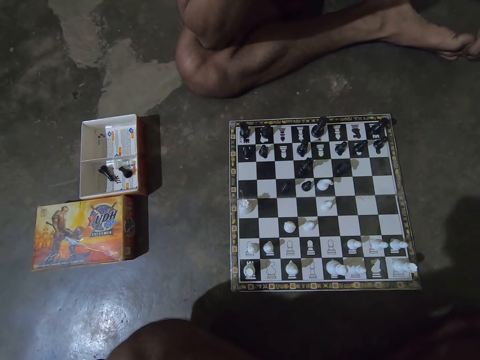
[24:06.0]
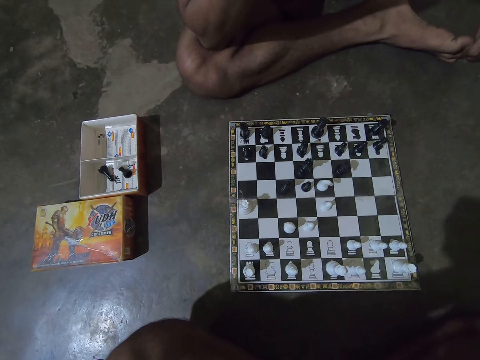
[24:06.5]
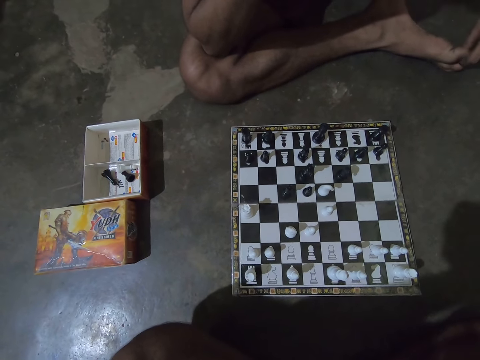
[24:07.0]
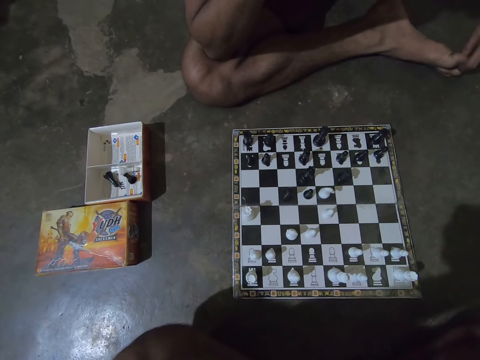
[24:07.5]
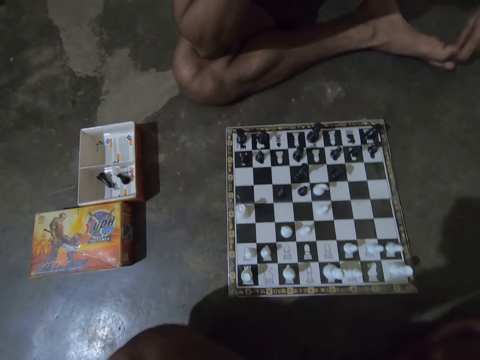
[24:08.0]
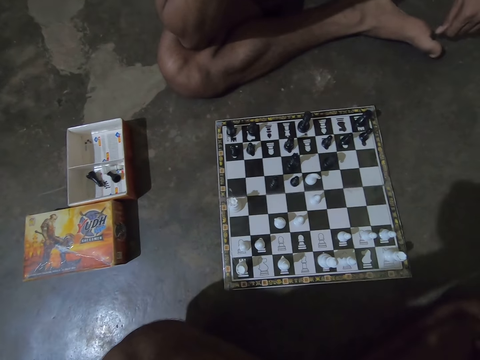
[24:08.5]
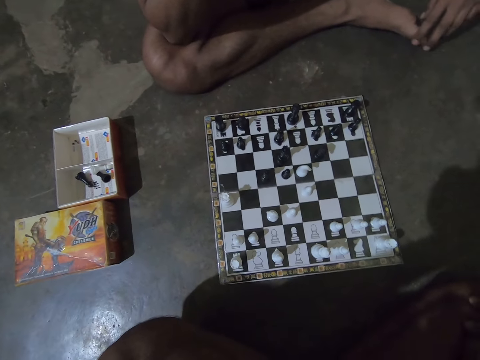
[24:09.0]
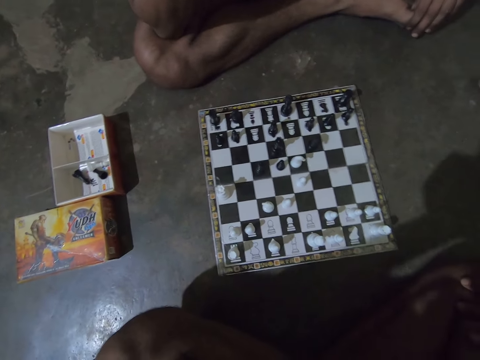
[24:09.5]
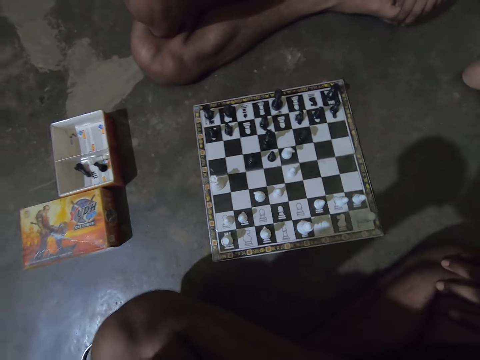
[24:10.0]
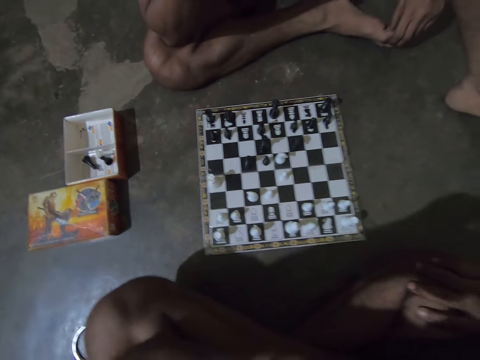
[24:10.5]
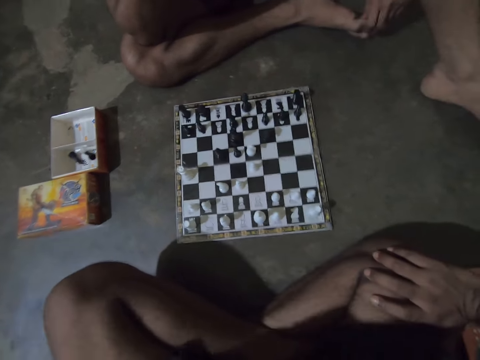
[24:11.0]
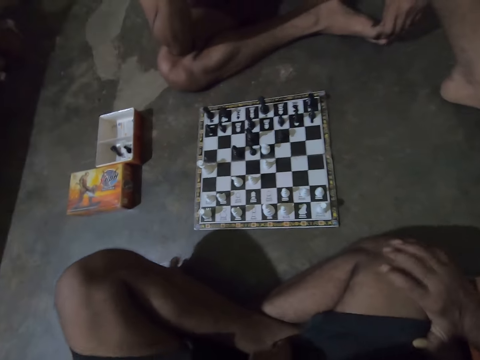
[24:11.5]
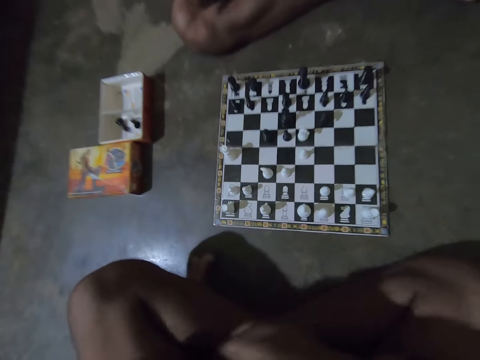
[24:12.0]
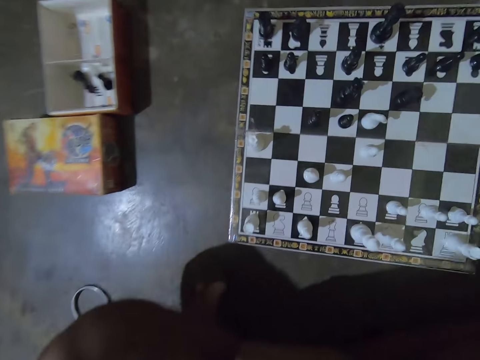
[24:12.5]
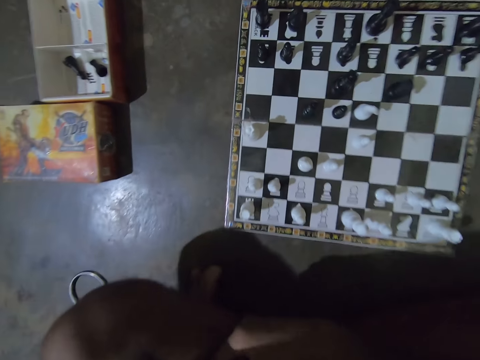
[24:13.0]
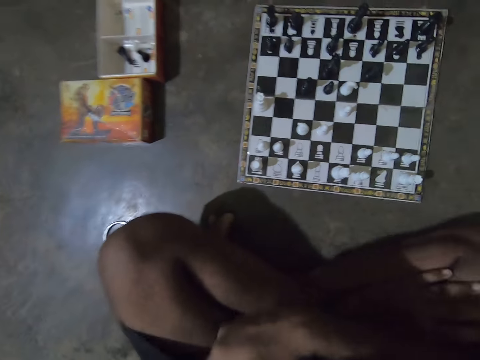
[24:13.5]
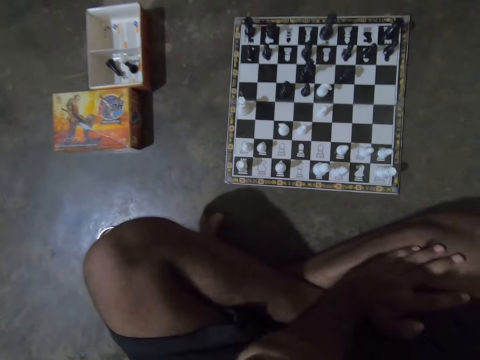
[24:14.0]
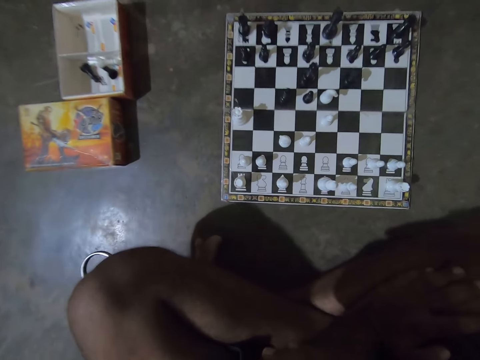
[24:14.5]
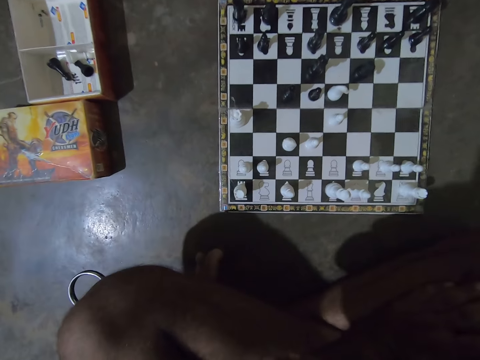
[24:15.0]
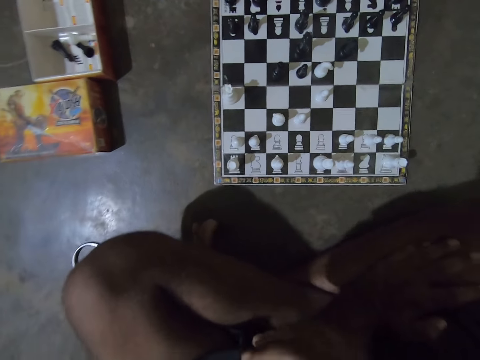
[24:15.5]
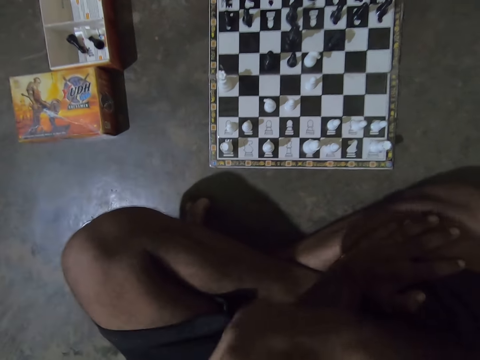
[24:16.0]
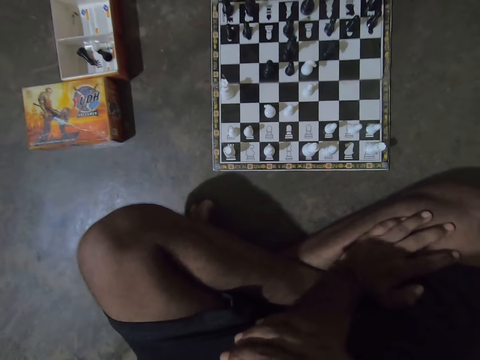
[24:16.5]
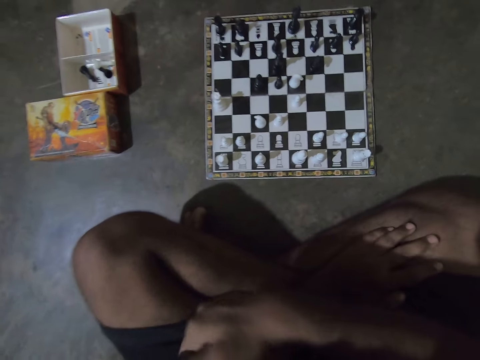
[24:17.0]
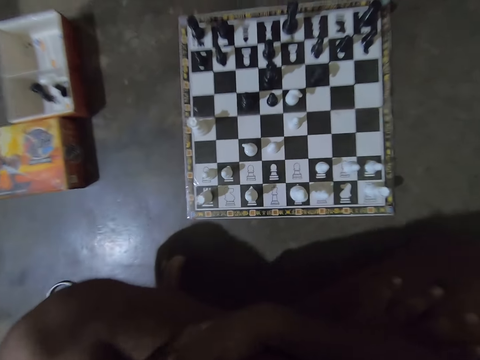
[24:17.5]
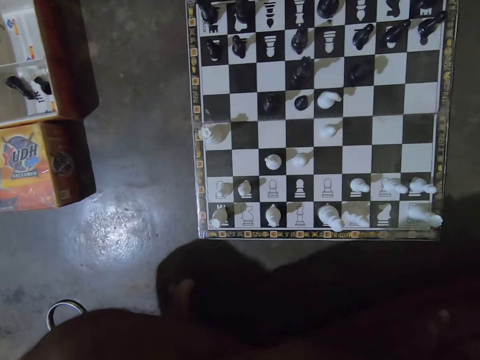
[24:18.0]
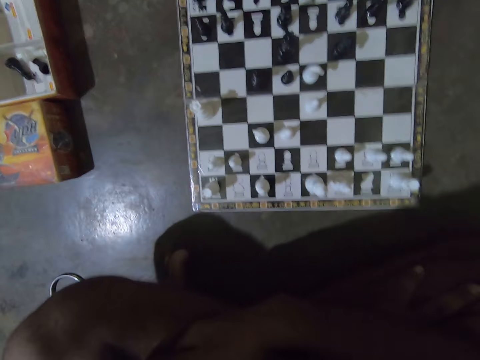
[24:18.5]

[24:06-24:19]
The camera wearer lowers his left hand. He rubs his left hand with his right hand. He leans forward towards the chess board.

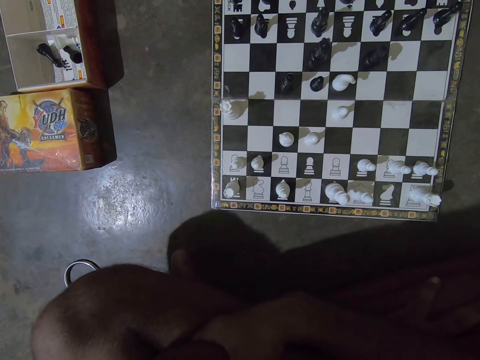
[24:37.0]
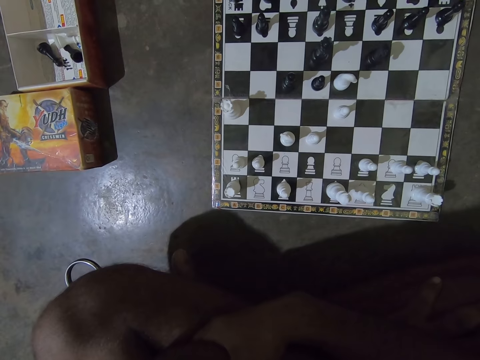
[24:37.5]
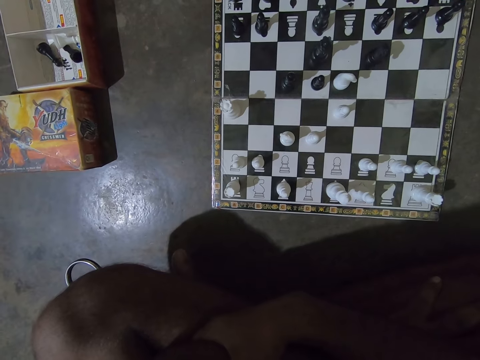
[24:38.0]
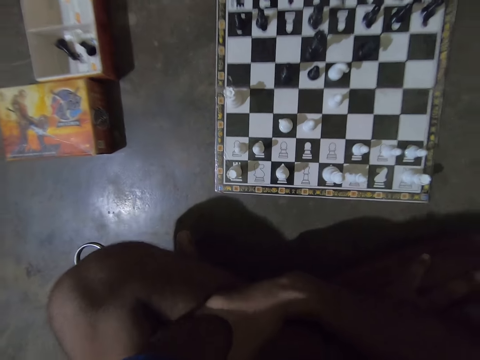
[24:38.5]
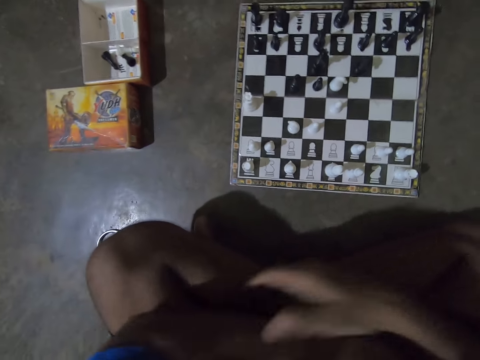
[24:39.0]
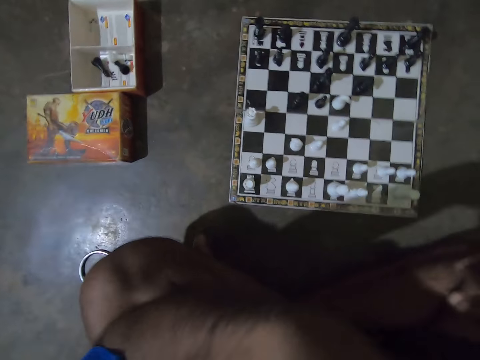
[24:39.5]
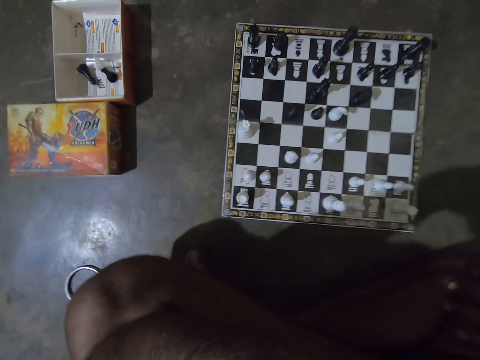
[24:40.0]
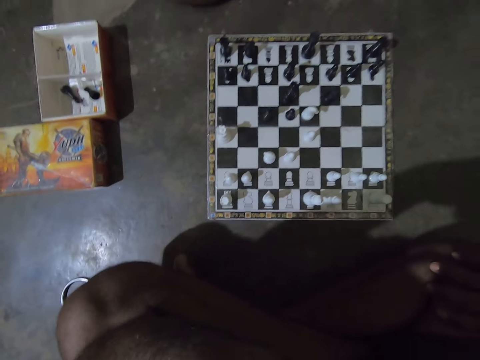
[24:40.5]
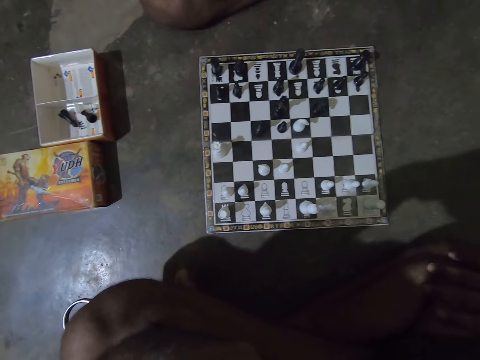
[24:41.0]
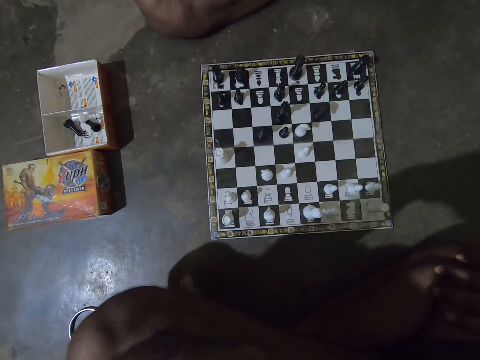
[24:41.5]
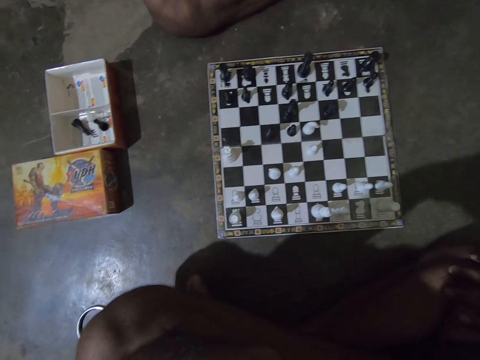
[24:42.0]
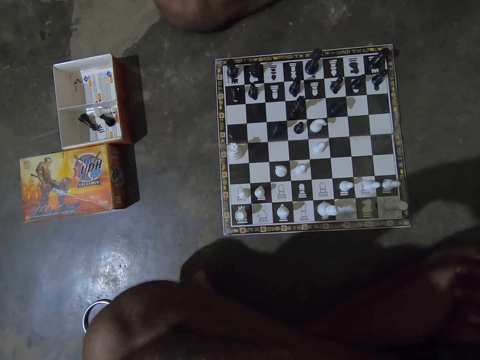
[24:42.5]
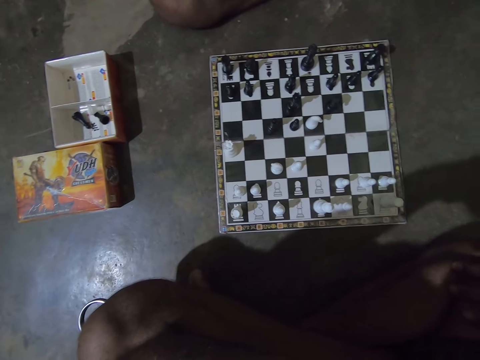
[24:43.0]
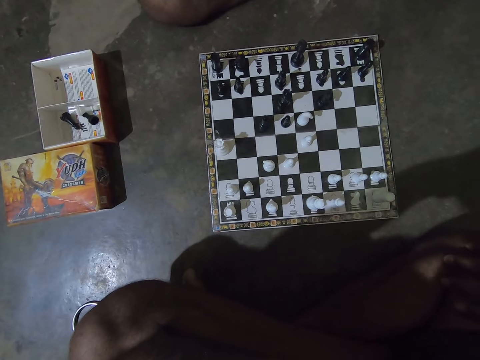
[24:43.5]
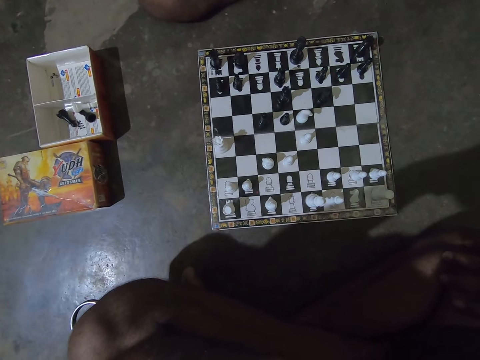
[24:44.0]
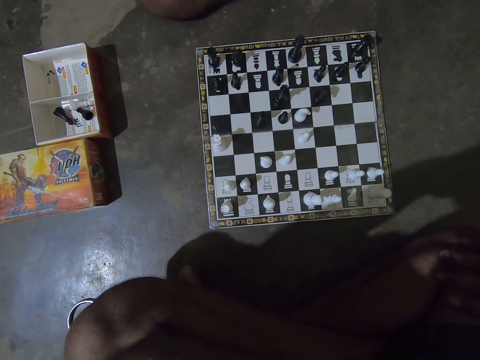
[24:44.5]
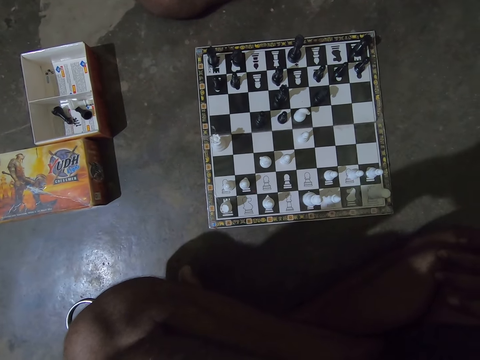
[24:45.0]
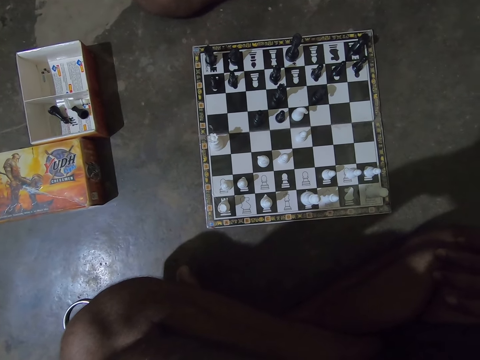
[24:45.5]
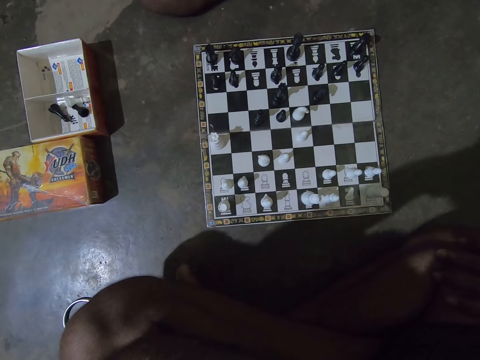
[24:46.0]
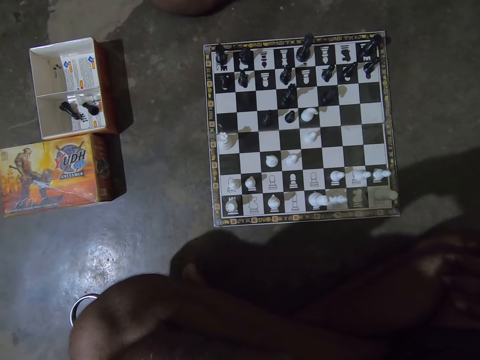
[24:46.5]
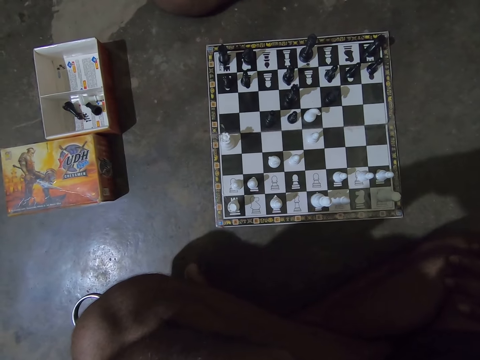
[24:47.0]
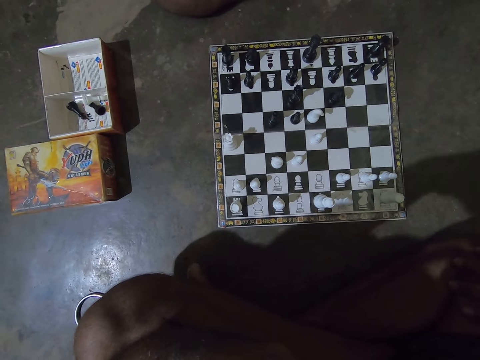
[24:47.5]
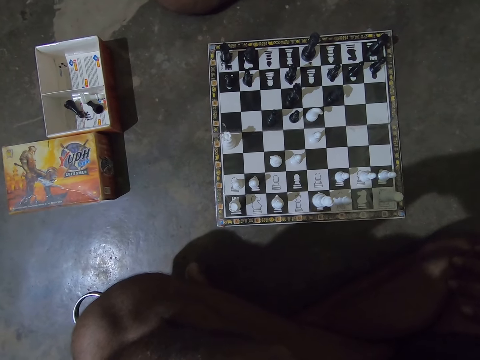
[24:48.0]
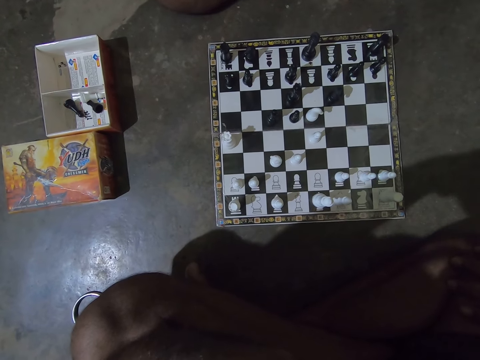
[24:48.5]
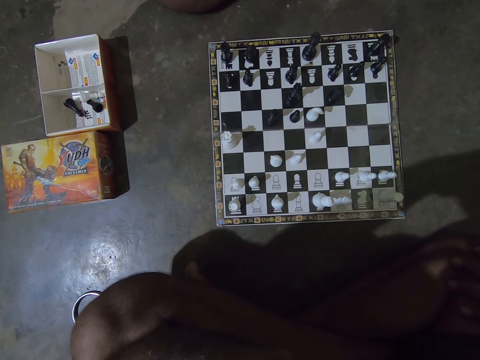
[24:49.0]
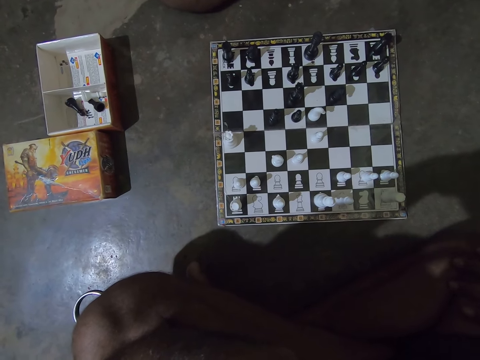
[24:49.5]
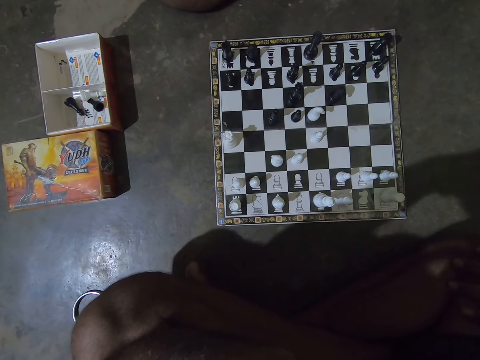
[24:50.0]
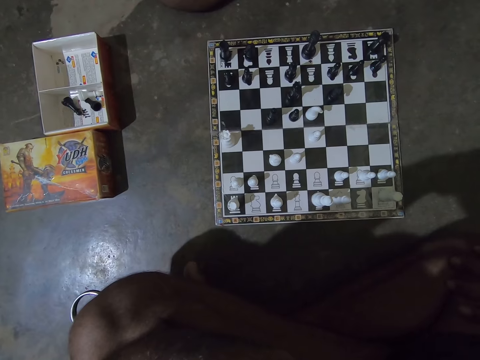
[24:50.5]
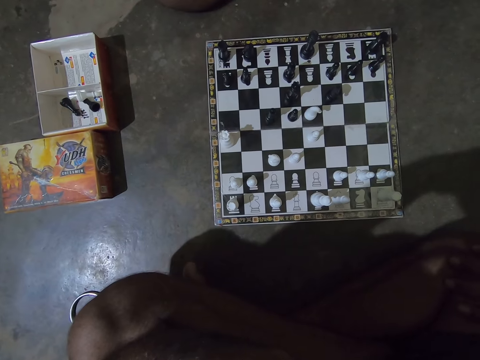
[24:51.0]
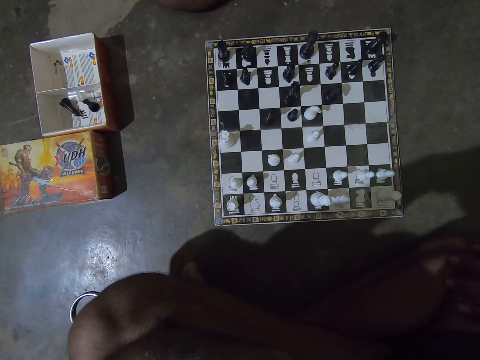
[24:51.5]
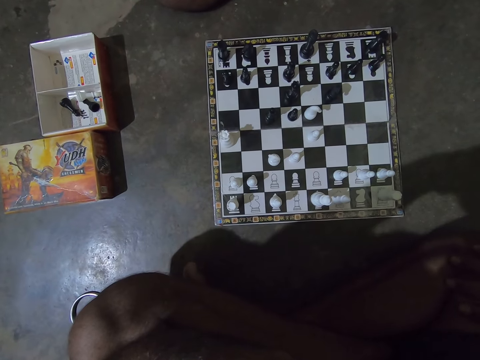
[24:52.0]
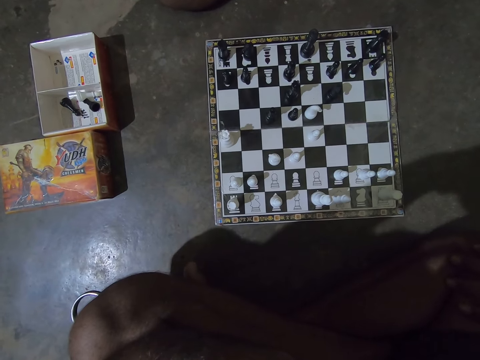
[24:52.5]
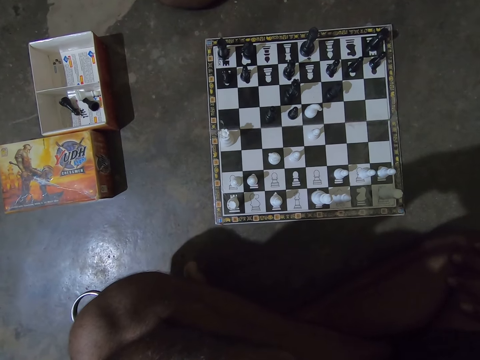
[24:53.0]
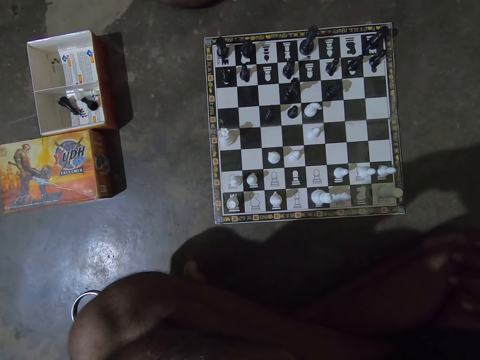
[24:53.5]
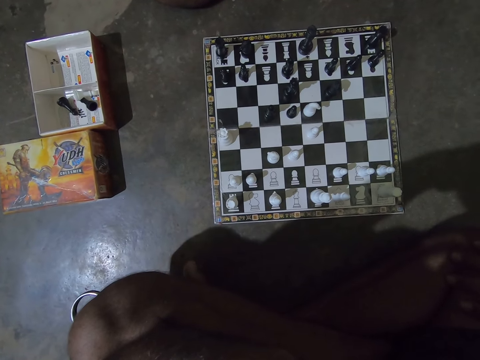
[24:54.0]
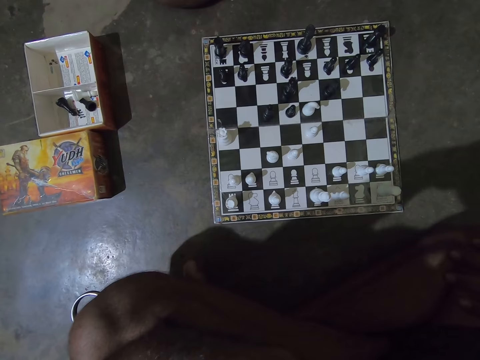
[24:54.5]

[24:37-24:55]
The camera wearer raises his left hand towards his face.
